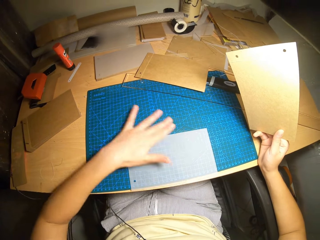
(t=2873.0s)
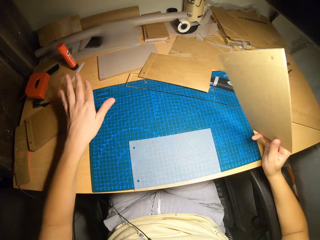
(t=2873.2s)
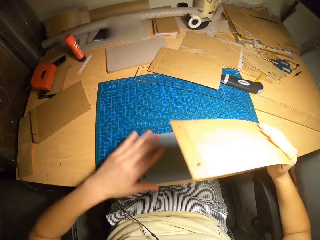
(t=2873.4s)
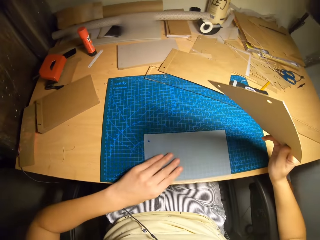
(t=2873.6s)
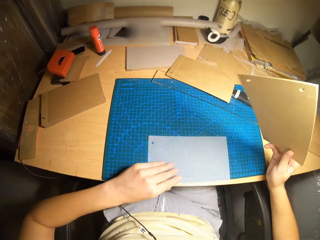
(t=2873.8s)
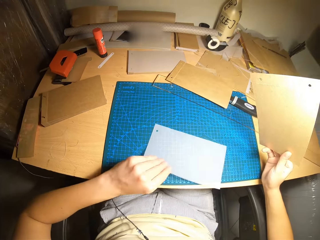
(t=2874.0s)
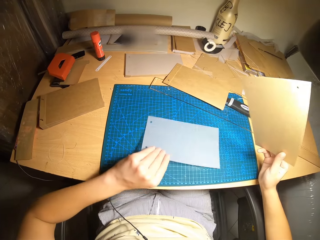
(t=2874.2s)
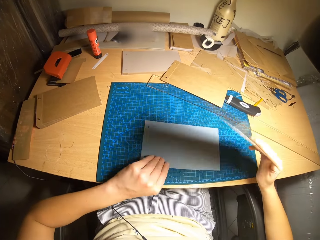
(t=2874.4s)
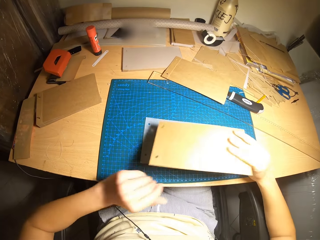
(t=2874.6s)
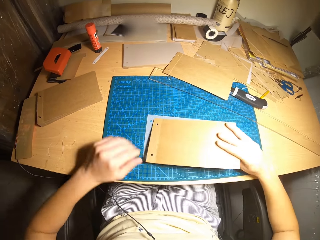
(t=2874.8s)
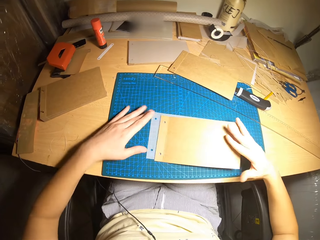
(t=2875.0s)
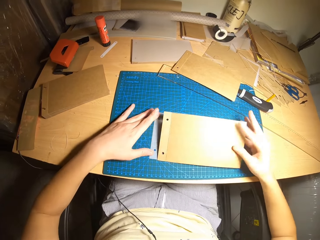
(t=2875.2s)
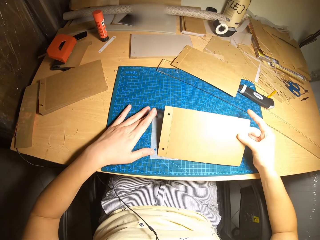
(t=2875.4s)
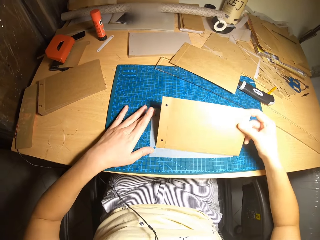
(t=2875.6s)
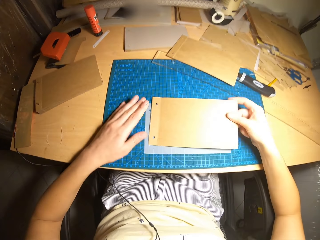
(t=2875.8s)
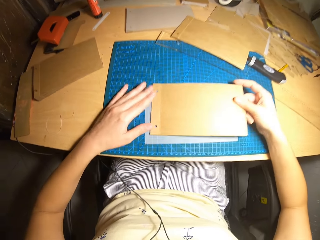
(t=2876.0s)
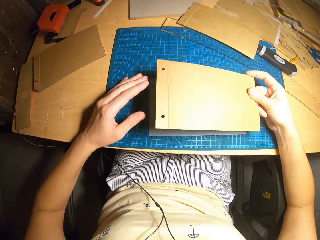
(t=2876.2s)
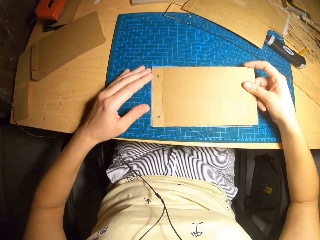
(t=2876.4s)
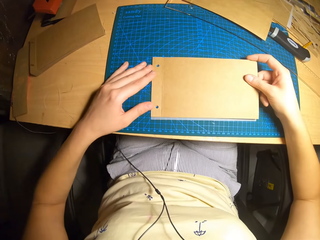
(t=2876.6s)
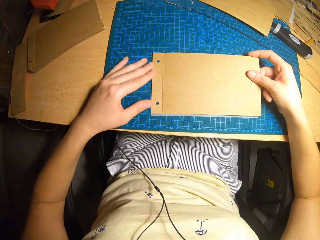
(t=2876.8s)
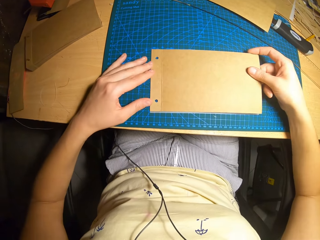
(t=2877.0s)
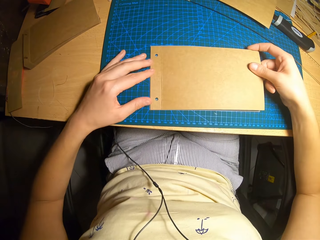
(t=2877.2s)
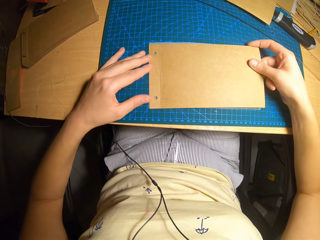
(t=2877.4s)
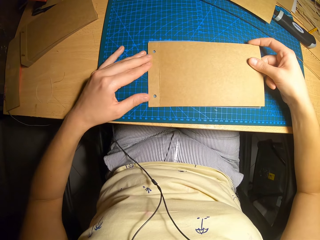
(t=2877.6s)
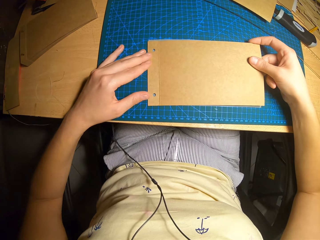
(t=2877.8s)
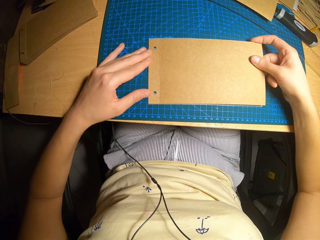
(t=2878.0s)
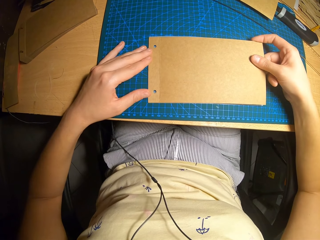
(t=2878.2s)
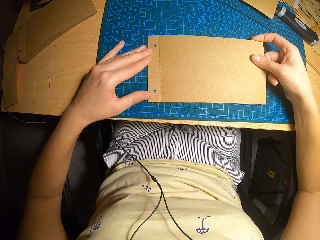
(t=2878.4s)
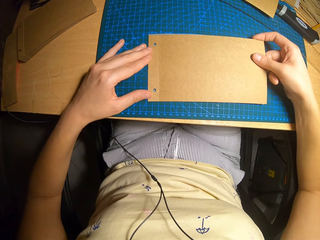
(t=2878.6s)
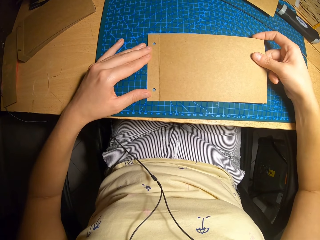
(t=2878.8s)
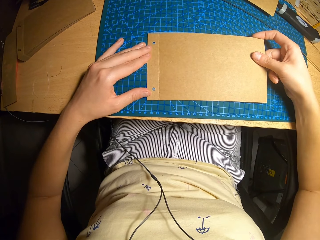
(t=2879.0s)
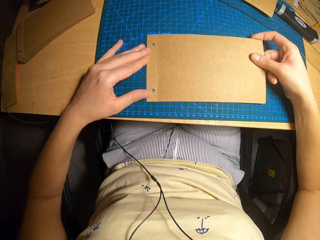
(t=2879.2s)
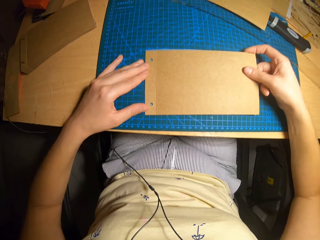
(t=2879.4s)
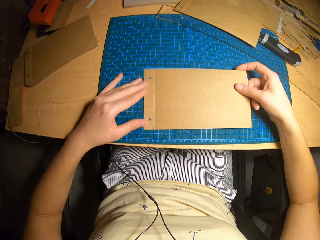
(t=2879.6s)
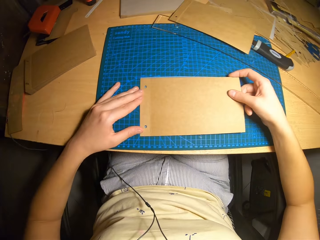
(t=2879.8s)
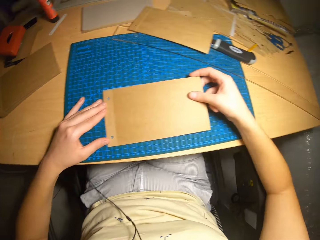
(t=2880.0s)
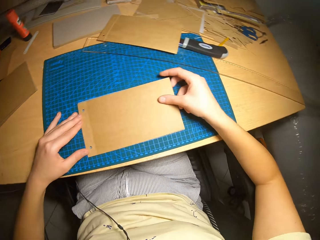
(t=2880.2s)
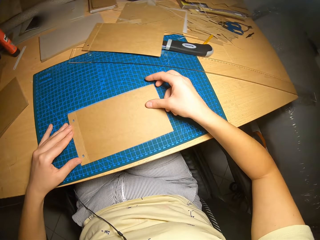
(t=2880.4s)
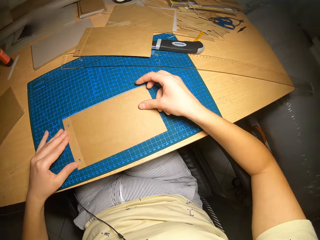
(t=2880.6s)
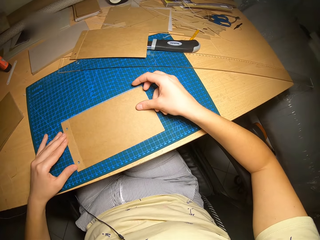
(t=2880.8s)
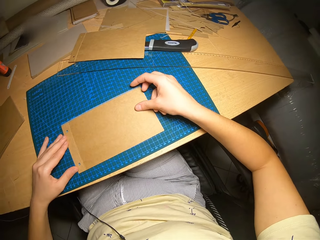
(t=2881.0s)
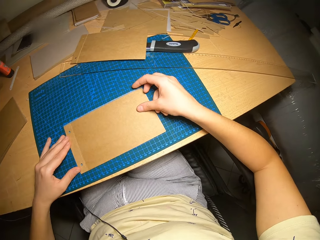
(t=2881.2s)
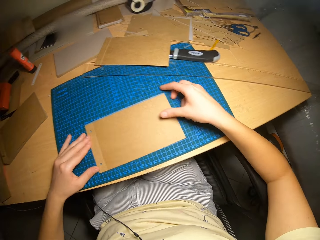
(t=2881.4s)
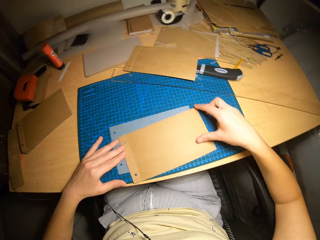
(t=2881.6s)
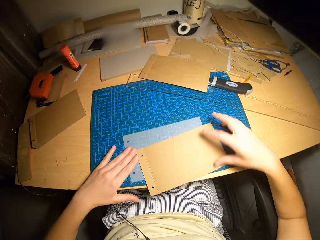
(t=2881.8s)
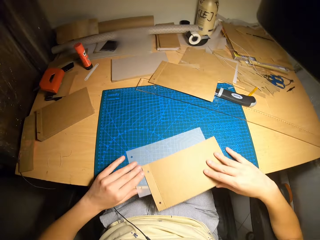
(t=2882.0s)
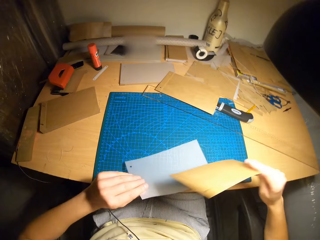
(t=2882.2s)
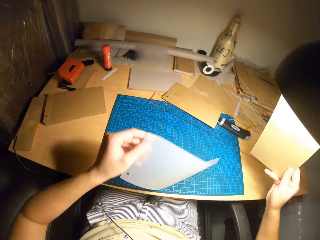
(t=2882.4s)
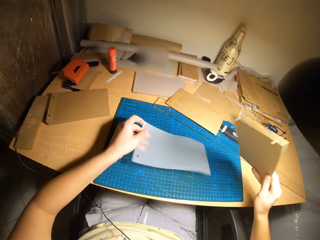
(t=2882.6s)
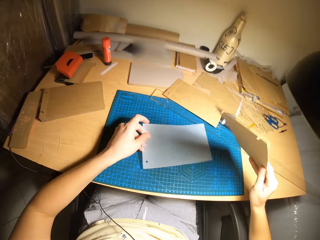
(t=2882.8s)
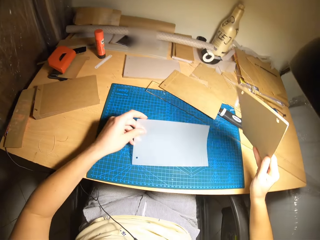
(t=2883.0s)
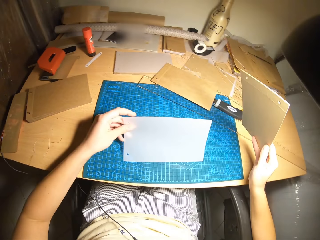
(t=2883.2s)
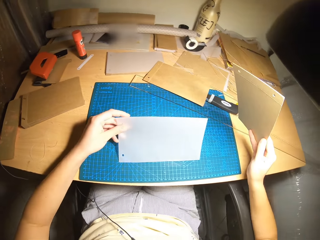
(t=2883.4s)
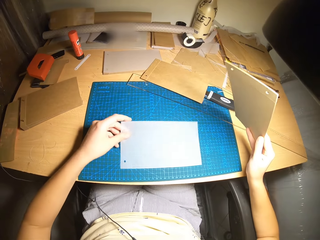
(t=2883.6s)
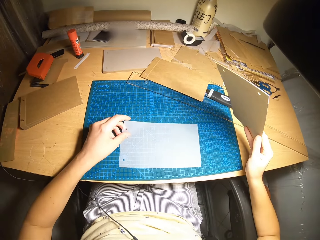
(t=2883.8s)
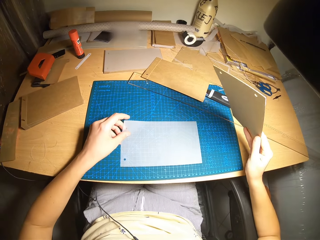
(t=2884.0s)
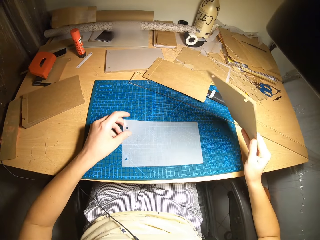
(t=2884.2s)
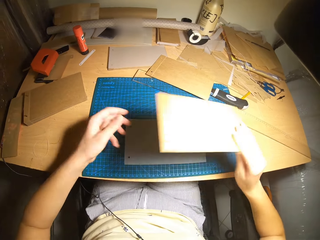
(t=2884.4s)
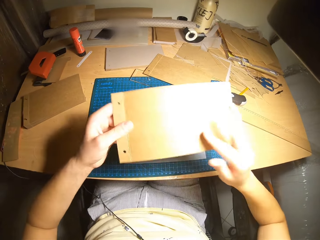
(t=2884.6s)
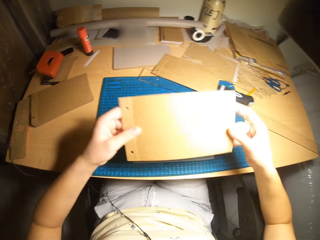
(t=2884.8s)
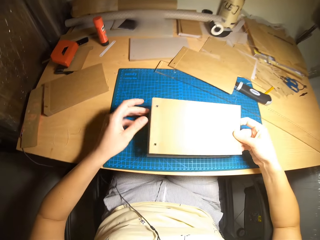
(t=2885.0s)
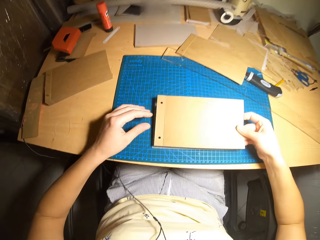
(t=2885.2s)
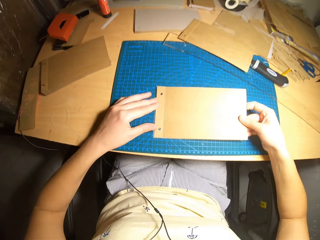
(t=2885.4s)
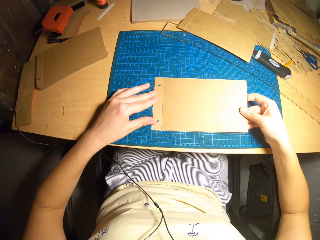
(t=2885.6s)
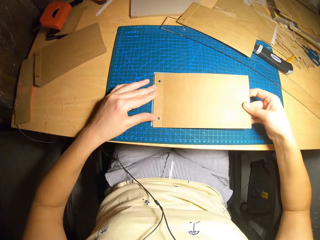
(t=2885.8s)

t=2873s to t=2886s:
The camera wearer places the cardboards on the cutting mat. He aligns the cardboards on the cutting mat with his hands. He removes the cardboards from the cutting mat. He places the cardboards on the cutting mat.

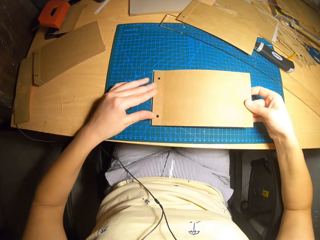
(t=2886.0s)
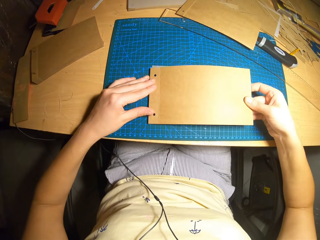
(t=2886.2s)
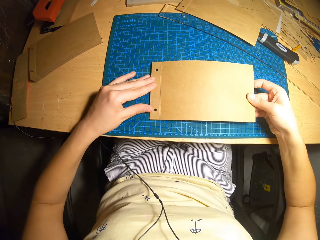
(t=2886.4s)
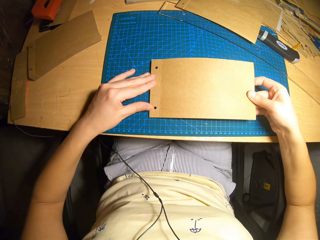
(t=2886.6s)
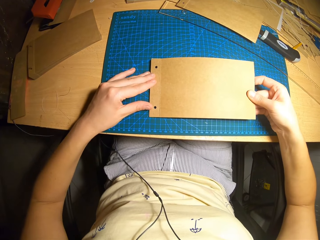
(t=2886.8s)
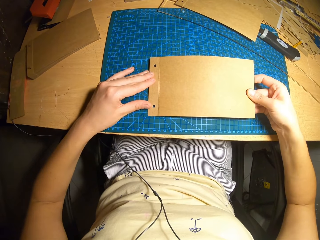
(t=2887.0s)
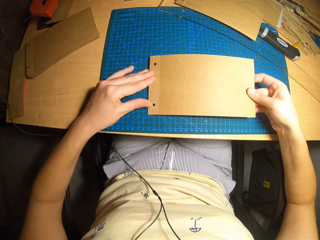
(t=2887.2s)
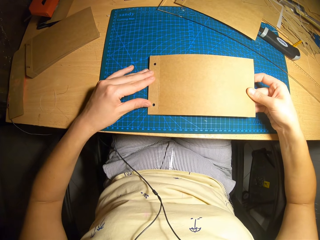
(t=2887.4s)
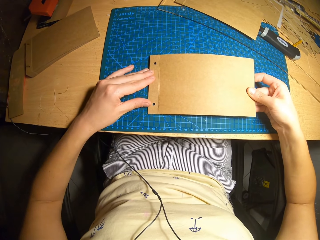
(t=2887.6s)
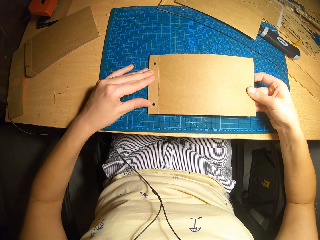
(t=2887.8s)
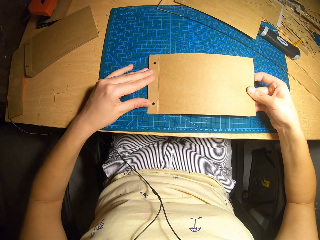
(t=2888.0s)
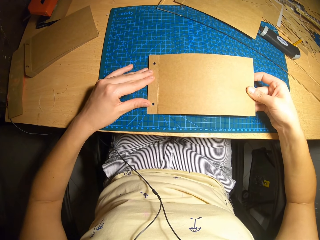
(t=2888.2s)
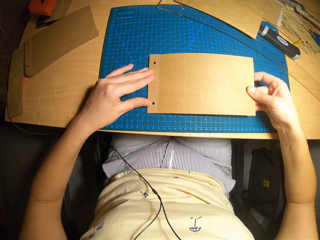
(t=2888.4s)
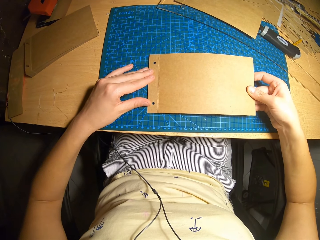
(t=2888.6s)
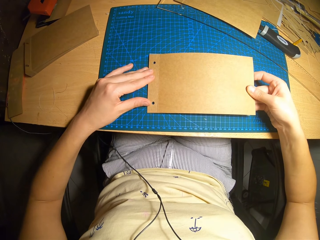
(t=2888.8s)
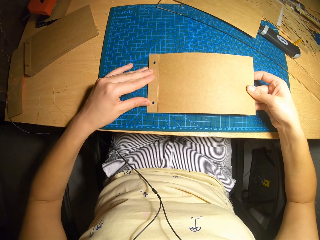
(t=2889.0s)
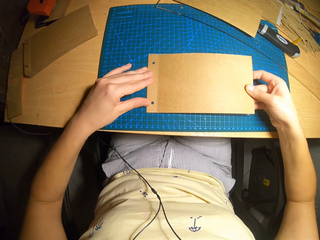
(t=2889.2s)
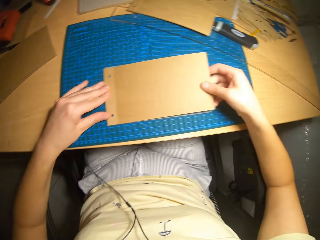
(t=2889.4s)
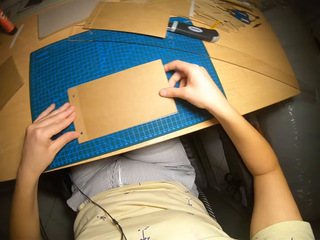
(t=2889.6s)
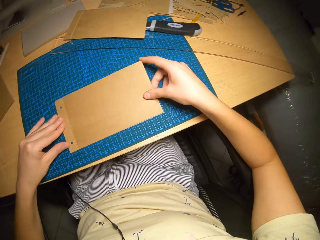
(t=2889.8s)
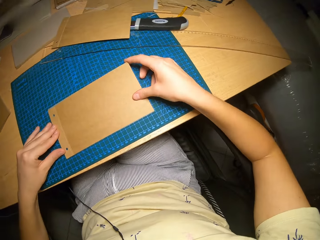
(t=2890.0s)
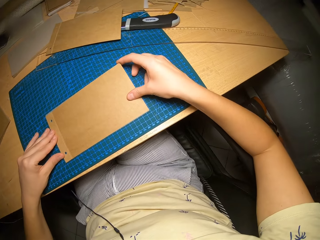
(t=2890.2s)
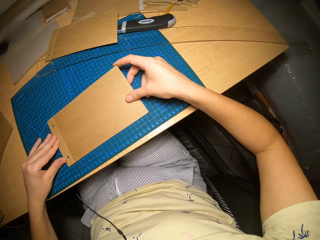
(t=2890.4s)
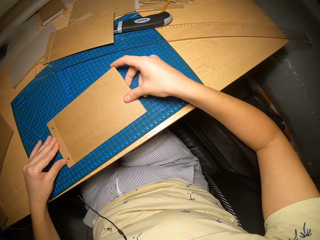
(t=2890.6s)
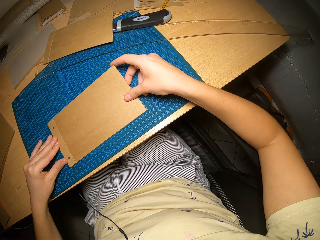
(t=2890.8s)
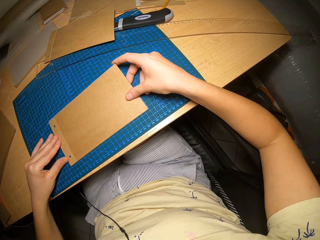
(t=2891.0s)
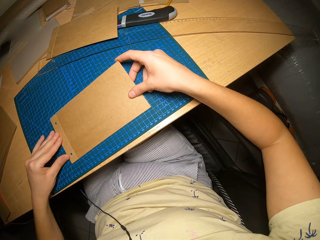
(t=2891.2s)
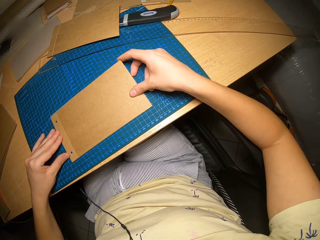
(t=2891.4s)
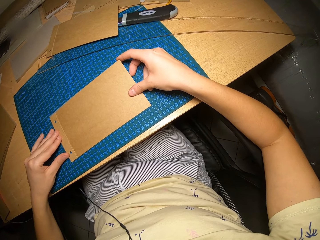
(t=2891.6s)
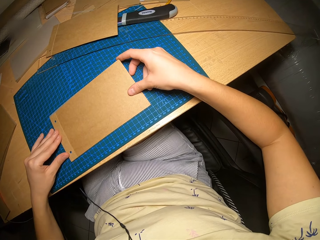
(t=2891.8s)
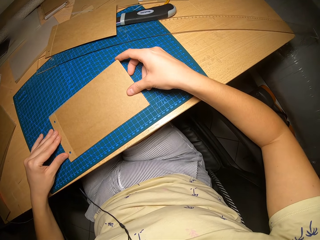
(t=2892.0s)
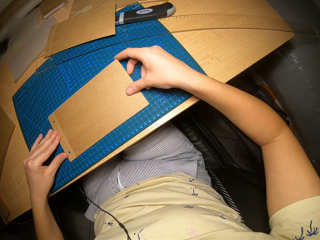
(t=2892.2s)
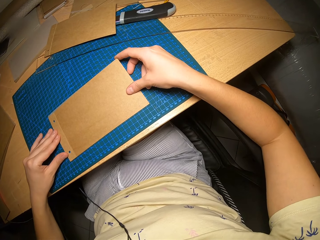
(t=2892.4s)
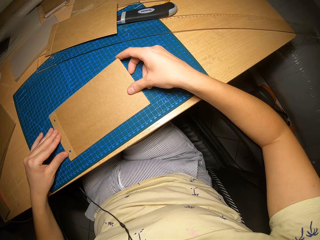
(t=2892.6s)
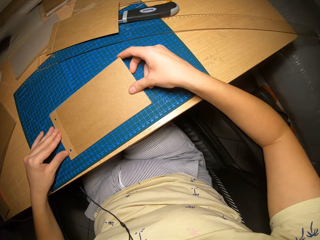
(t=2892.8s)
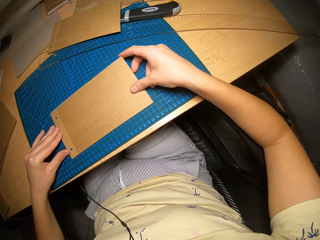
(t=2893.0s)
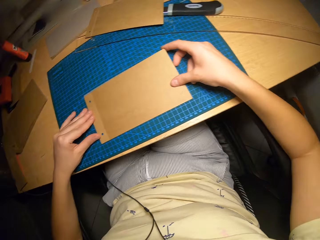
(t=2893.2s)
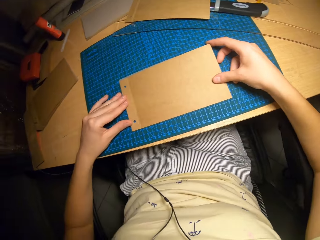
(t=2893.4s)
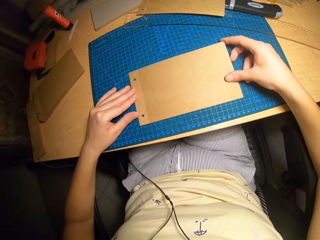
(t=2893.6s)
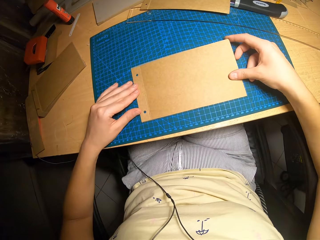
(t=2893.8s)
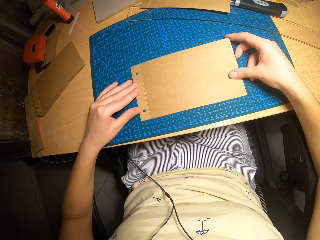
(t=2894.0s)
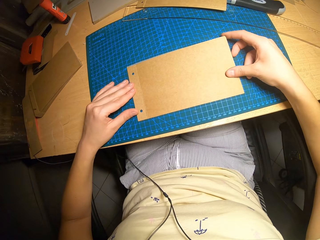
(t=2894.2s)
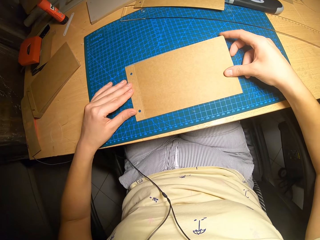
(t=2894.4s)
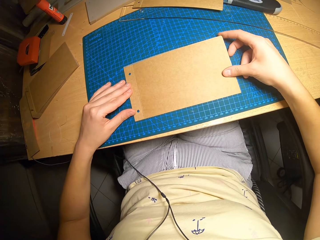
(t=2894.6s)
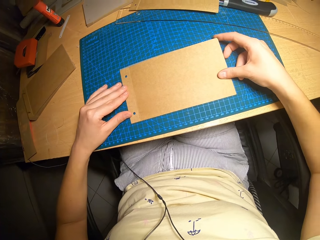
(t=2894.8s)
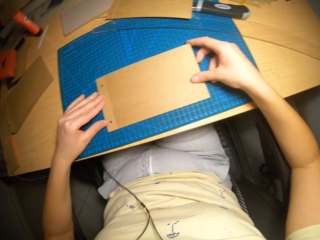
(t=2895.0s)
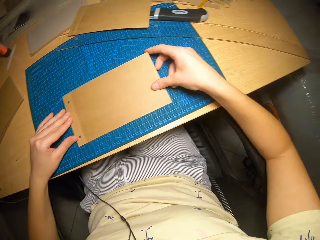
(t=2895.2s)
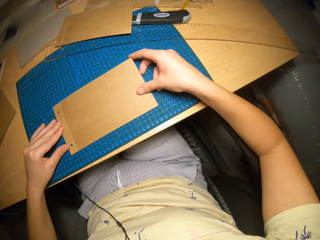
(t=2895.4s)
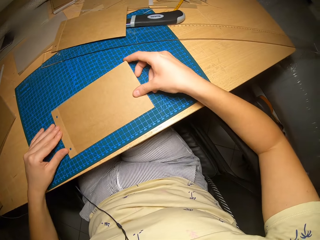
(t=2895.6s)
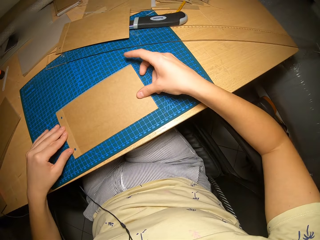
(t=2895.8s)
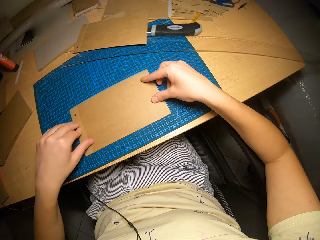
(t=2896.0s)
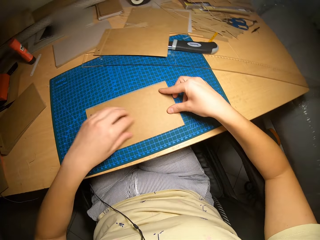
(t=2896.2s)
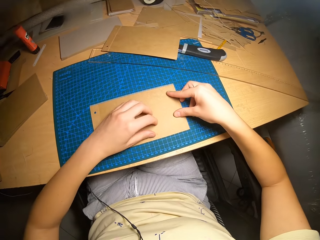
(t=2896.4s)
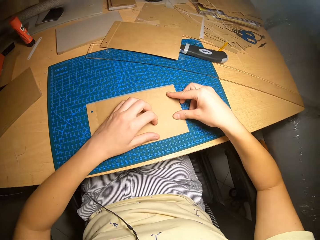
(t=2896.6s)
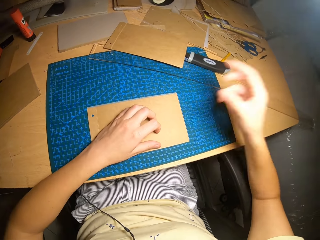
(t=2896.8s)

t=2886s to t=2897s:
The camera wearer aligns the cardboards on the cutting mat with his hands.
